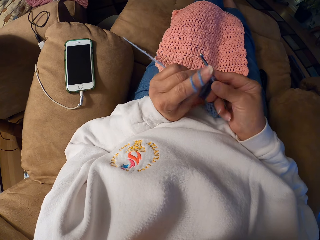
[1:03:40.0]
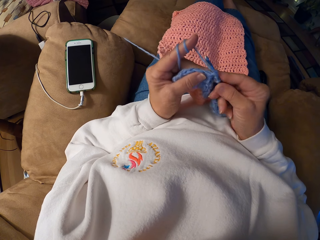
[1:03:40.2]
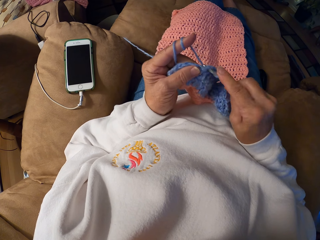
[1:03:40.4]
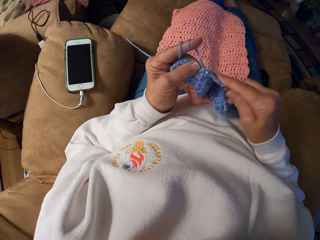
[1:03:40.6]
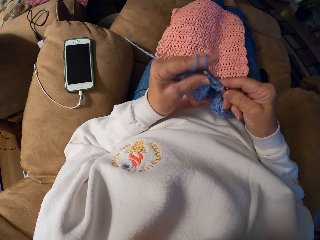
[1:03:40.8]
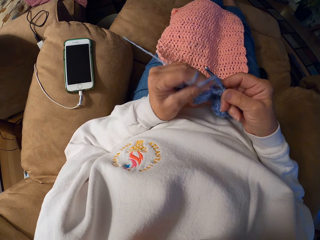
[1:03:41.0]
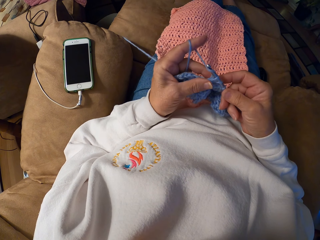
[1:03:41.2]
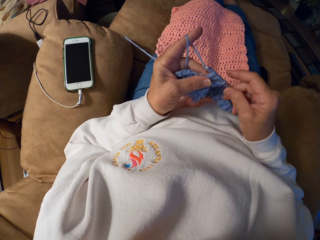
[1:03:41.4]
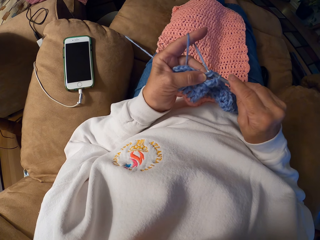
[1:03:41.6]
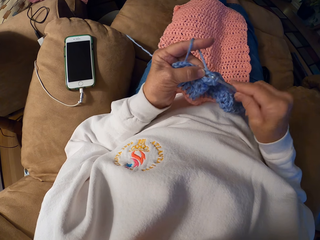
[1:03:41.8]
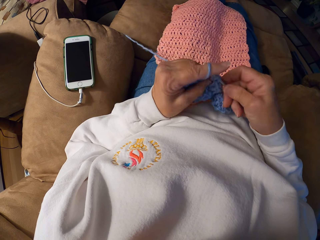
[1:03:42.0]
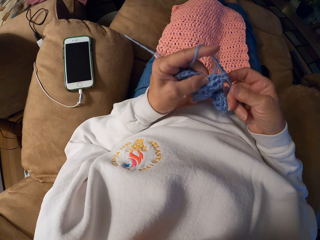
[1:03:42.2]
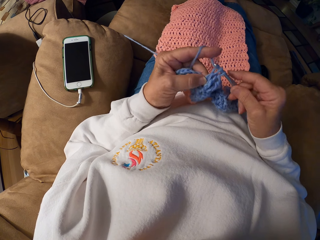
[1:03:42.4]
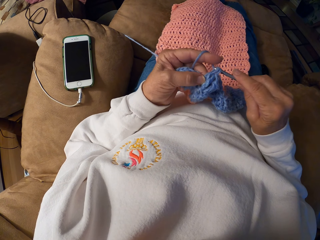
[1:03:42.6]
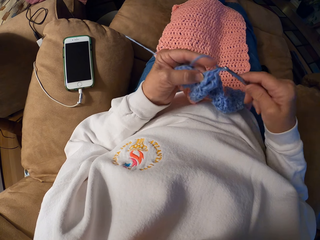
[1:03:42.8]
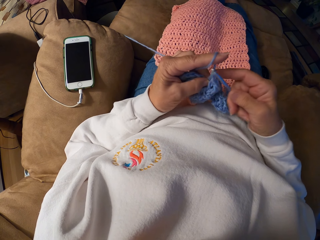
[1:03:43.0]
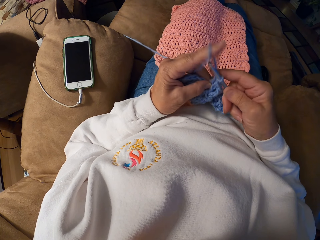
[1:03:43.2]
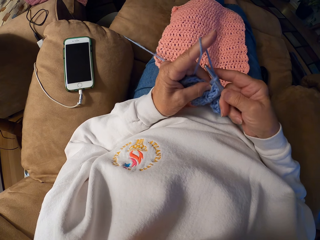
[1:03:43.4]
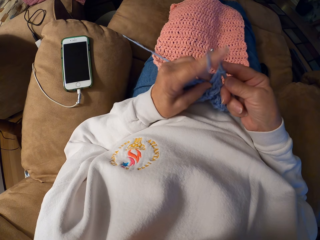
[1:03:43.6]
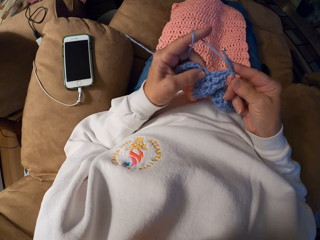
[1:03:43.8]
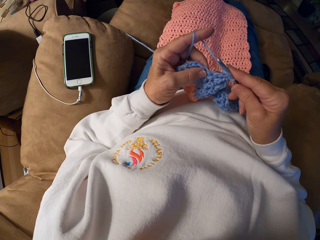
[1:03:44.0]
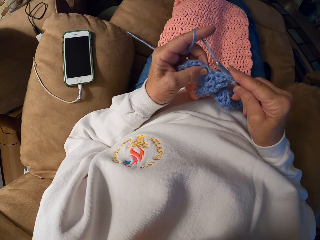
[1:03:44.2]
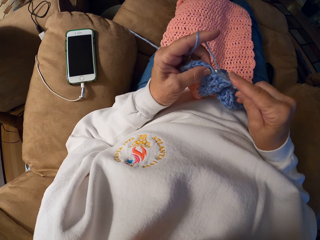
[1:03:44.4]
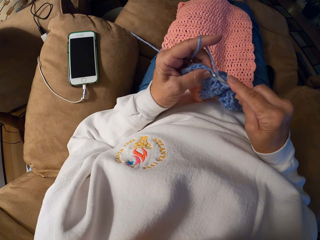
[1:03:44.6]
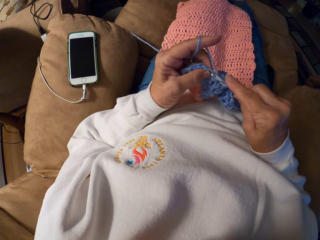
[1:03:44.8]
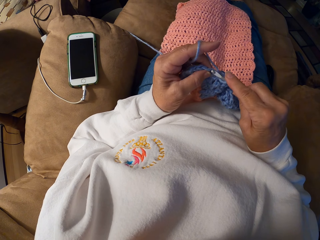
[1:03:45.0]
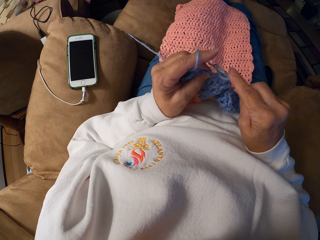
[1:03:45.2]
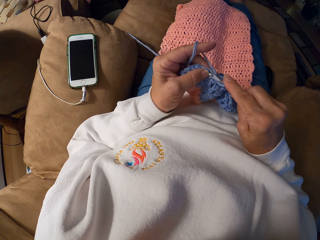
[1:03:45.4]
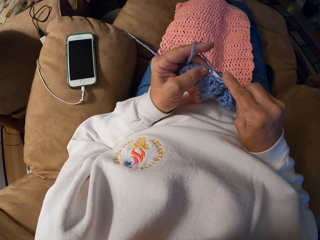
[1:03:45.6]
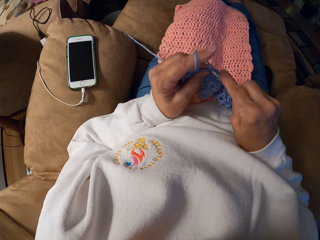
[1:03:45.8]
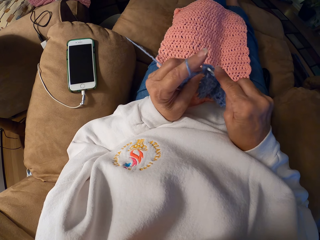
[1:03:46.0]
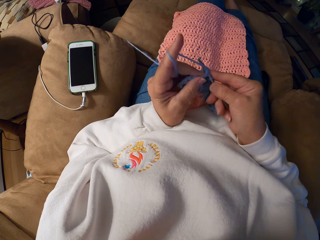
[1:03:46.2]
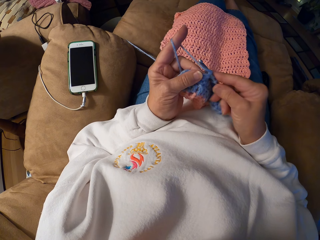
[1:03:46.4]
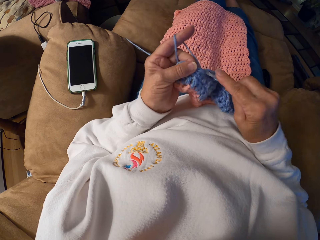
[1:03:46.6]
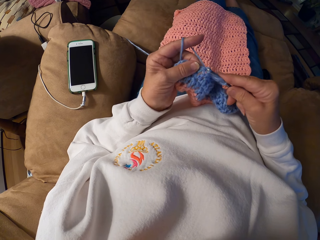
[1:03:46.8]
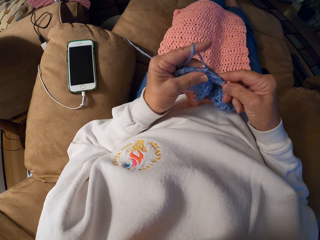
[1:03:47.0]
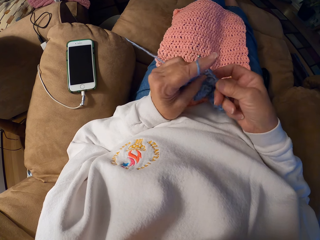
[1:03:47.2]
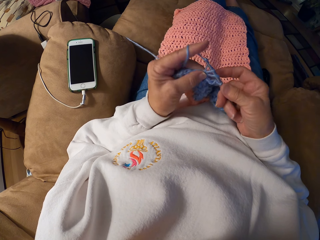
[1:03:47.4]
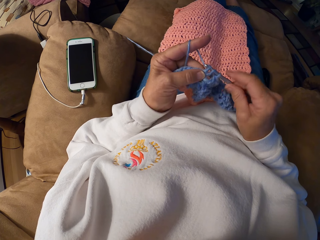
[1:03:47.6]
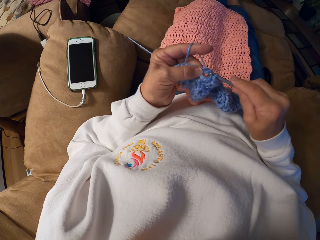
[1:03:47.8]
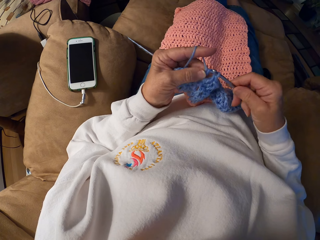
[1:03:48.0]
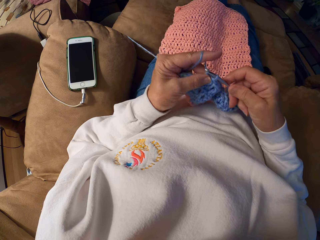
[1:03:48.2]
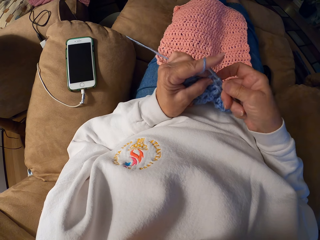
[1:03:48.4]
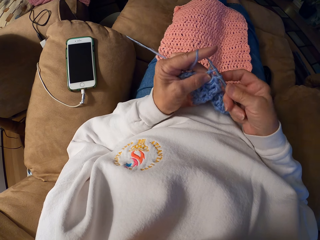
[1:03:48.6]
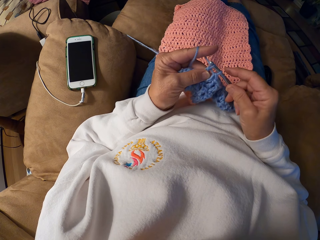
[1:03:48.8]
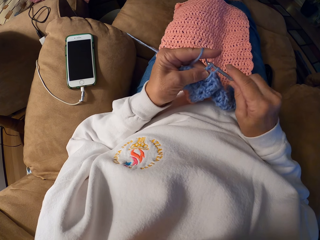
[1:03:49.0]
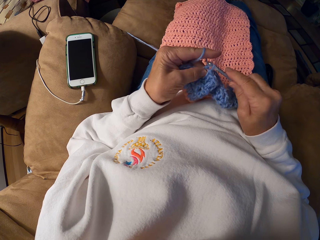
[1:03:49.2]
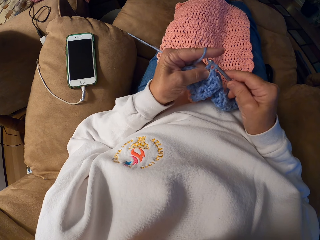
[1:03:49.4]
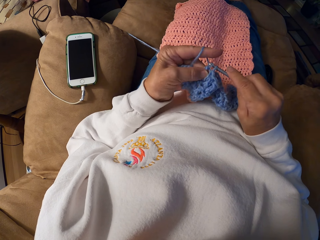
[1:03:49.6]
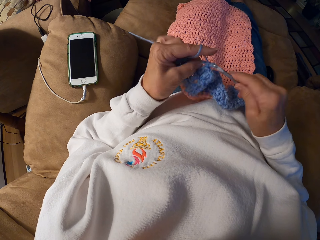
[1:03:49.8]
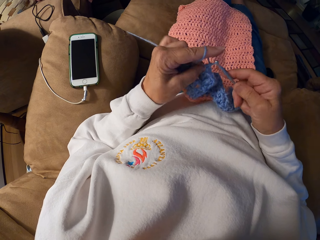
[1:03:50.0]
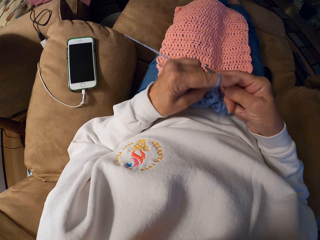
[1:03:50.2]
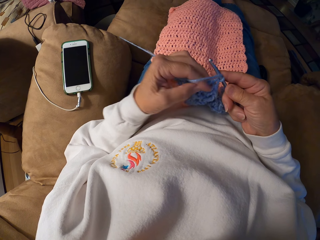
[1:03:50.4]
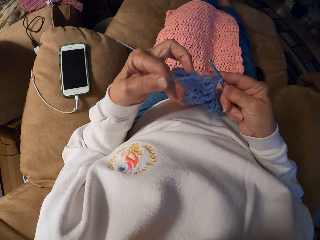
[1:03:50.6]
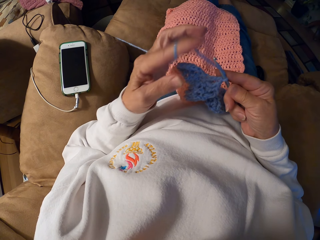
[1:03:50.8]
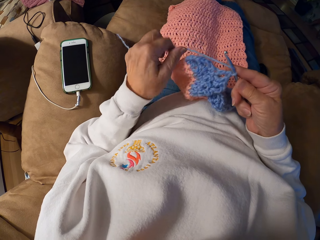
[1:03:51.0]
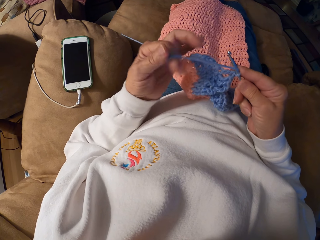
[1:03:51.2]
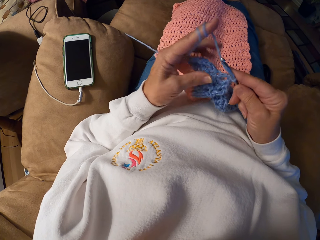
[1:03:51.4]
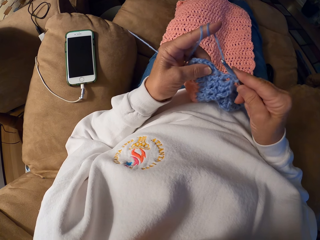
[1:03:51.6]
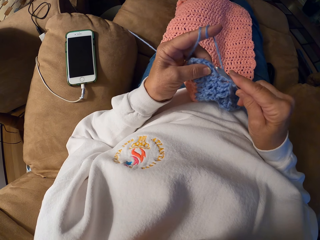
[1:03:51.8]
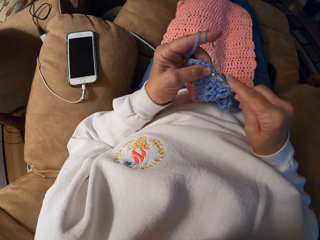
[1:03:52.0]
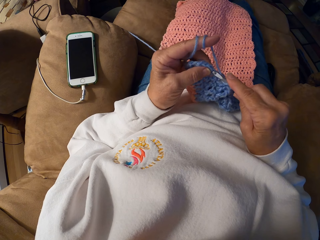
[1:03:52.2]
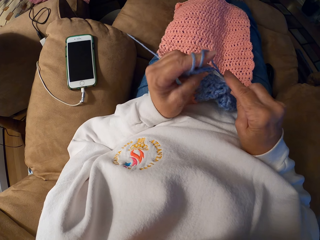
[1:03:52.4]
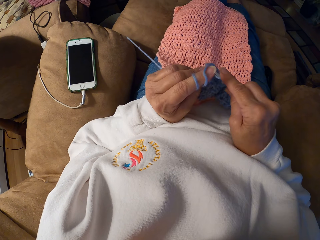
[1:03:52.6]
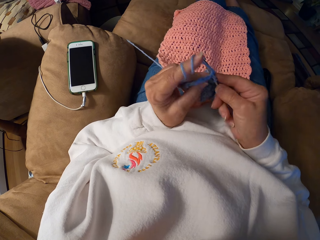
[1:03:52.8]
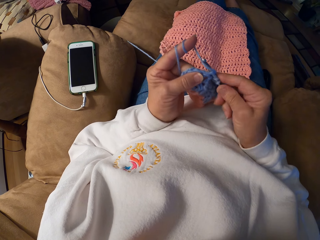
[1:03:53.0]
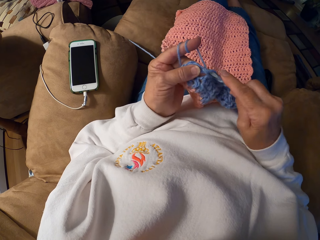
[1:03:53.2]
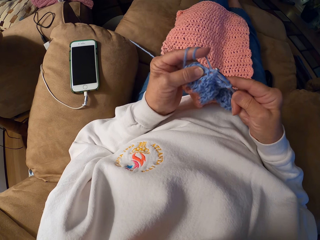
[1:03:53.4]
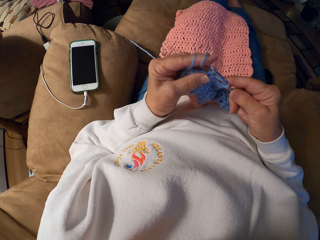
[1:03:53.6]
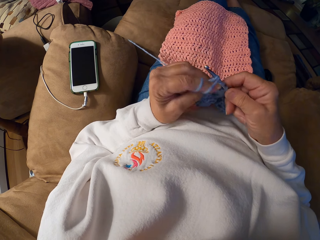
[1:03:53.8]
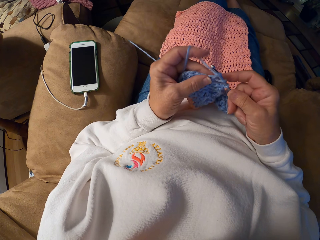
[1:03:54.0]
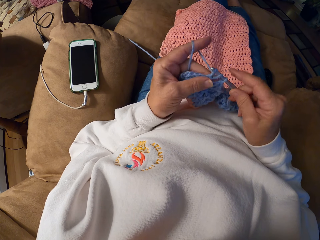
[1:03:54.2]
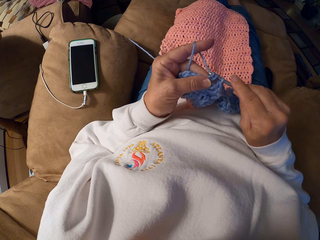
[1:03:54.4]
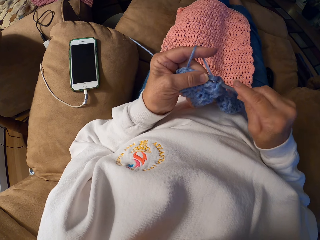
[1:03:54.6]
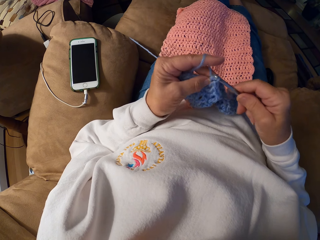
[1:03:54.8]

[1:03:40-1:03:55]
The camera wearer rolls the yarn on her left hand. She adjusts the thread. She crochets a garment with the yarn and the crochet hook.

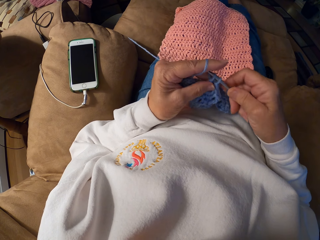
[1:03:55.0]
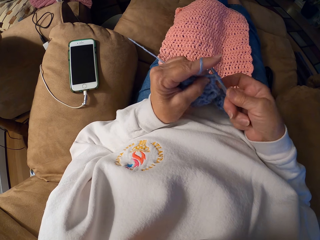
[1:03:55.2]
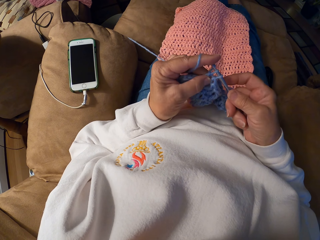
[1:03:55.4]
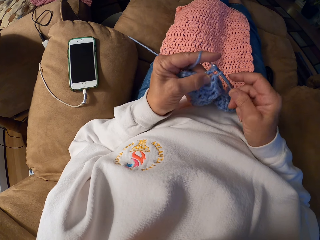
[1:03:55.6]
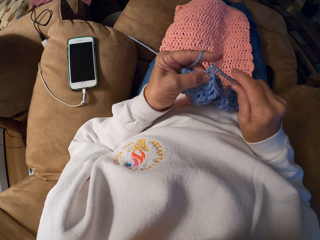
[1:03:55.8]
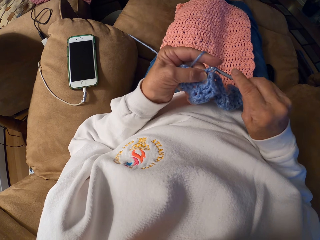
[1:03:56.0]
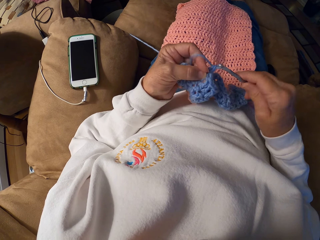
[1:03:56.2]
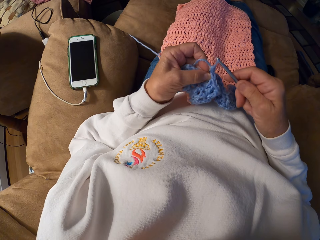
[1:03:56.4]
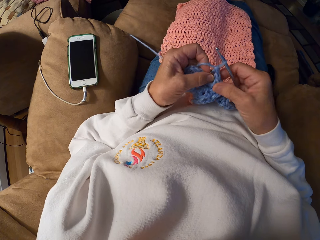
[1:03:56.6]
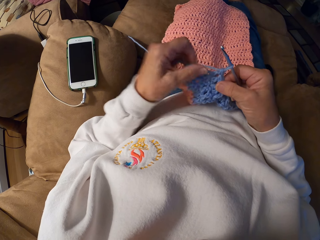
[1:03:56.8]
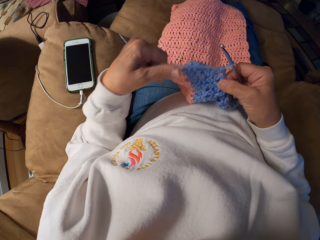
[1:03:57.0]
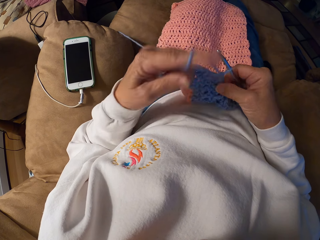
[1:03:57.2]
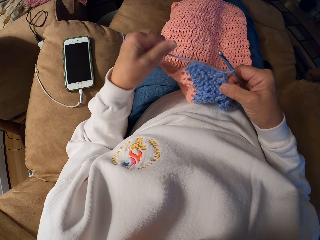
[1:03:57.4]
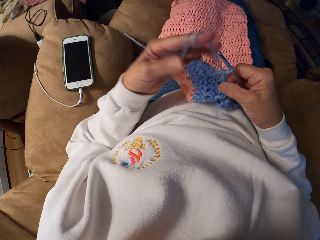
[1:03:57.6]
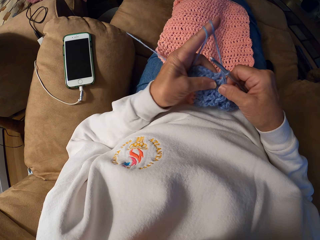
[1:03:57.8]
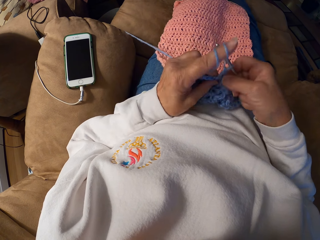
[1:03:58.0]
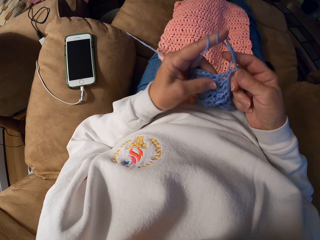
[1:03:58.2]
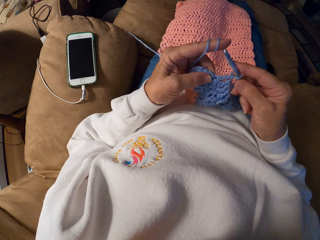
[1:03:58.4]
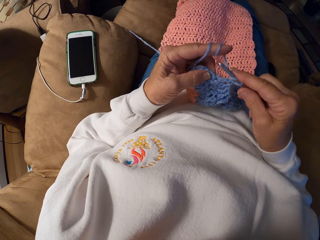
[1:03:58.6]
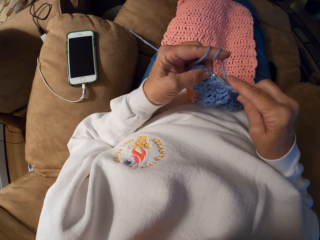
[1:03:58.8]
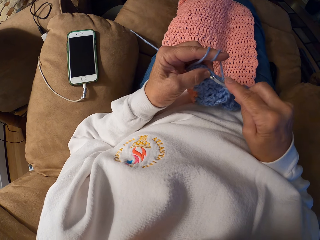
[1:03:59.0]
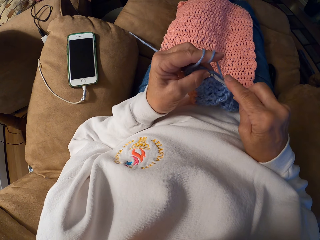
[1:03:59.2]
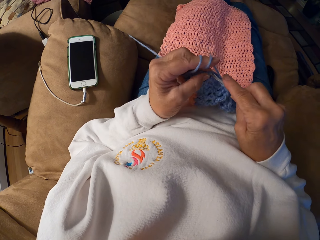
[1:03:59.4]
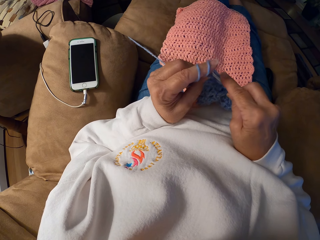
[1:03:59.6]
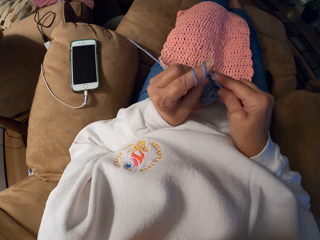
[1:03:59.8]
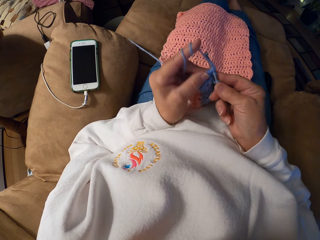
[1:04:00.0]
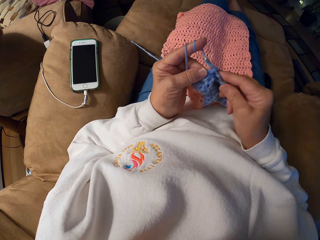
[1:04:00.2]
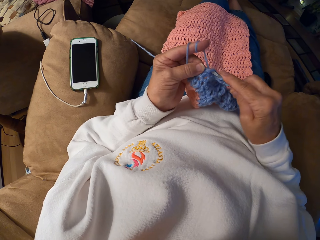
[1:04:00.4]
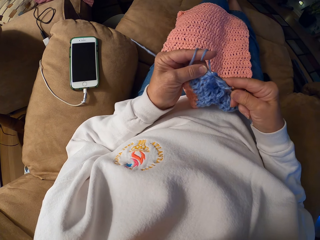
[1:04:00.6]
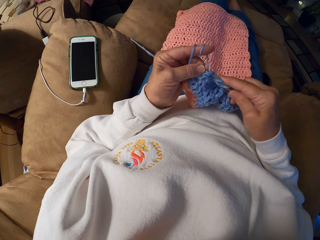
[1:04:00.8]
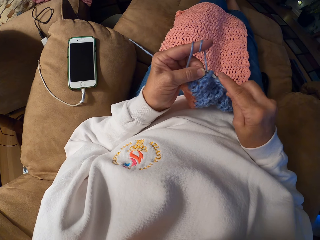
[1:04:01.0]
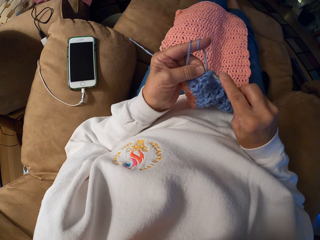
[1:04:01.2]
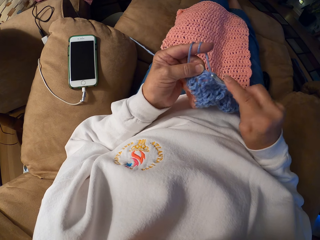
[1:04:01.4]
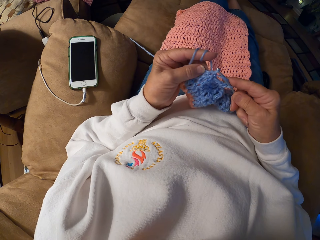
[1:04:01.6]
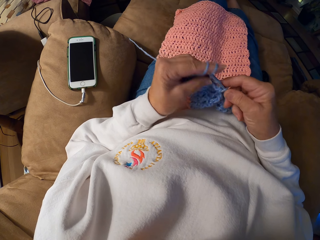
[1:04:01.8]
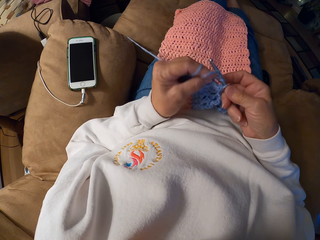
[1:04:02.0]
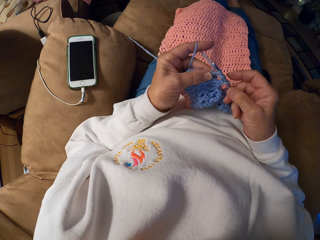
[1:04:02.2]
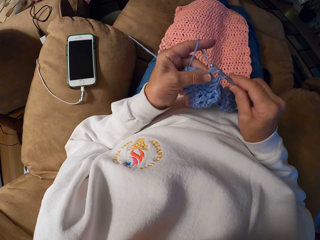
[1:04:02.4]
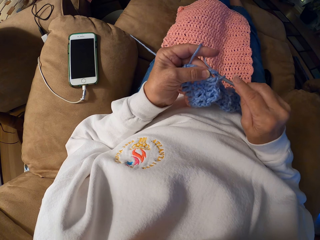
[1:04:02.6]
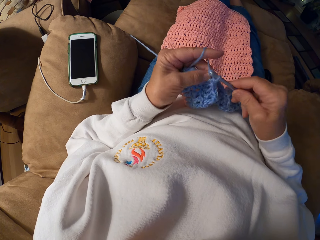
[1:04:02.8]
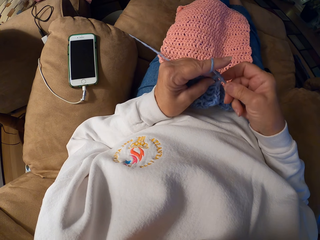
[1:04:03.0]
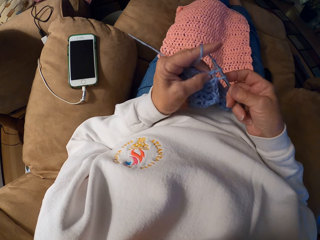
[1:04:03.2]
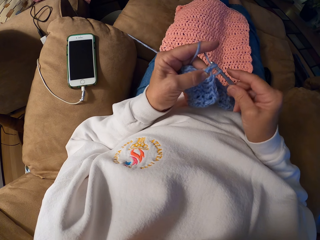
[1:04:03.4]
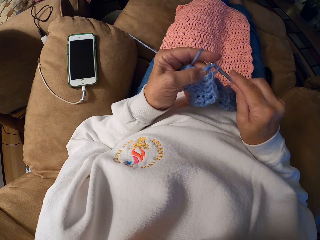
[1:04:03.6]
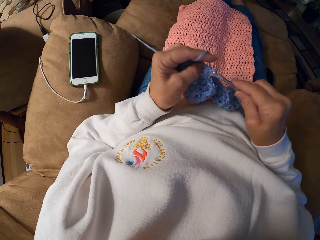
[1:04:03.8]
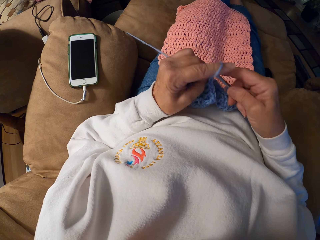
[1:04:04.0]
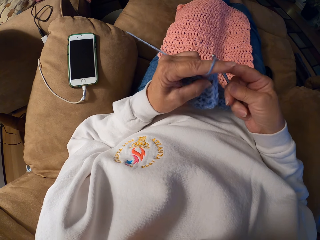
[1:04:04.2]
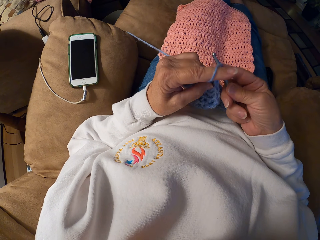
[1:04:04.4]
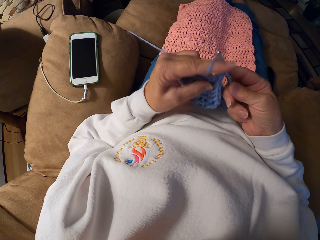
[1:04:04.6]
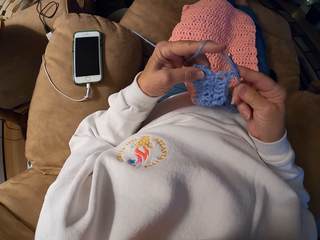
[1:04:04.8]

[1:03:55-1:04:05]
The camera wearer rolls the yarn on her left hand. She adjusts the thread. She crochets a garment with the yarn and the crochet hook.
